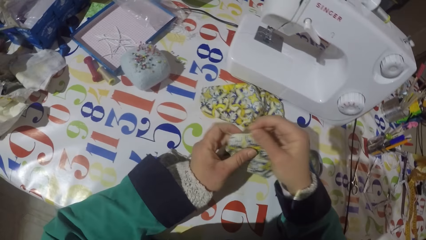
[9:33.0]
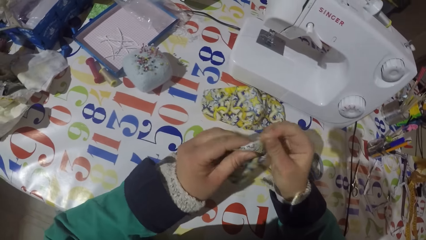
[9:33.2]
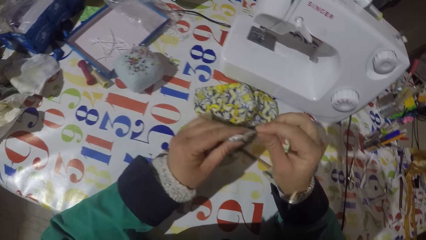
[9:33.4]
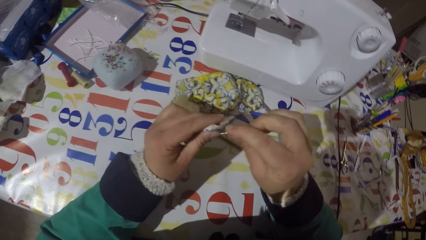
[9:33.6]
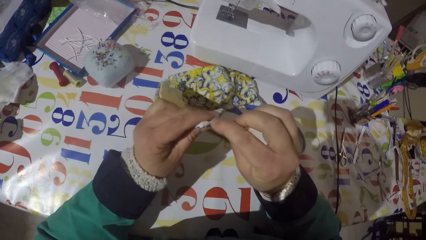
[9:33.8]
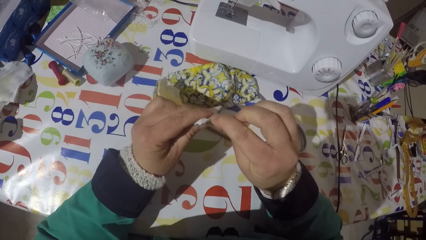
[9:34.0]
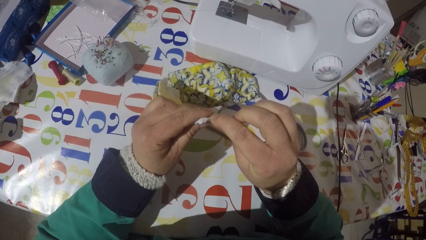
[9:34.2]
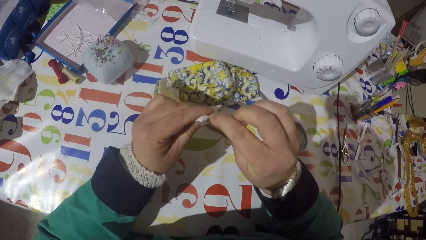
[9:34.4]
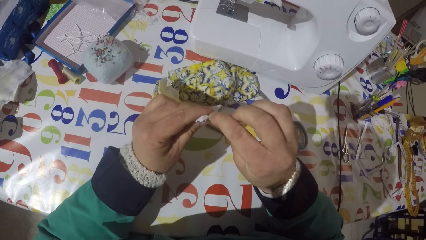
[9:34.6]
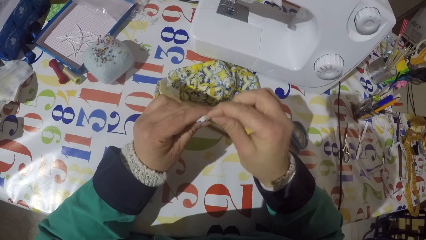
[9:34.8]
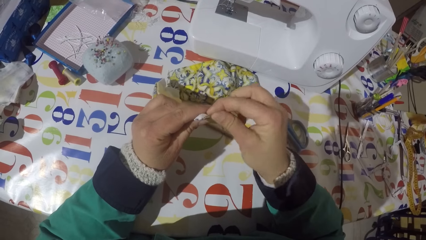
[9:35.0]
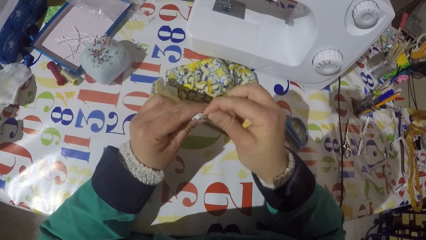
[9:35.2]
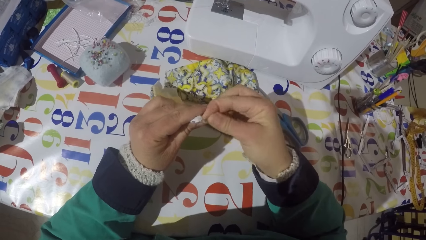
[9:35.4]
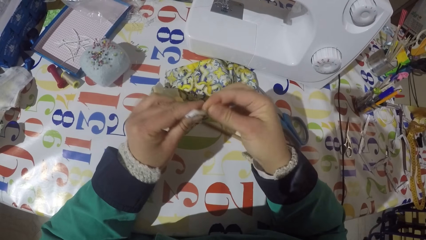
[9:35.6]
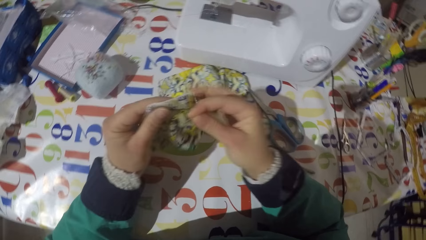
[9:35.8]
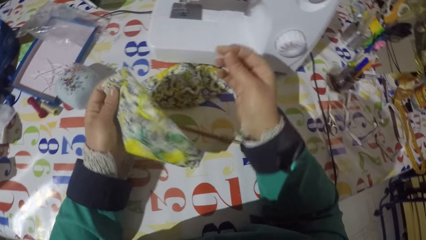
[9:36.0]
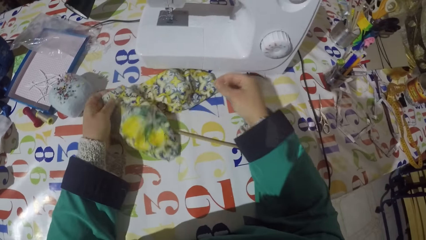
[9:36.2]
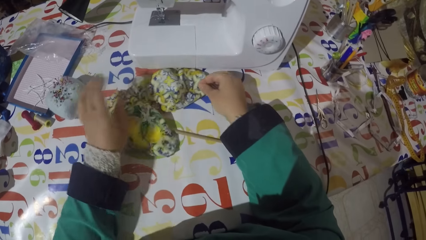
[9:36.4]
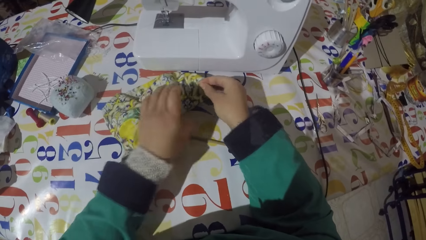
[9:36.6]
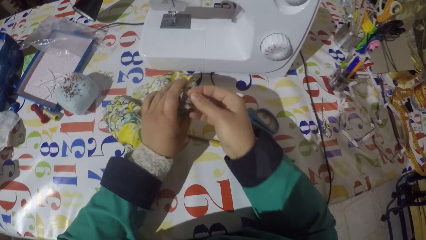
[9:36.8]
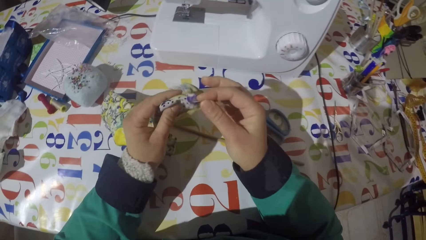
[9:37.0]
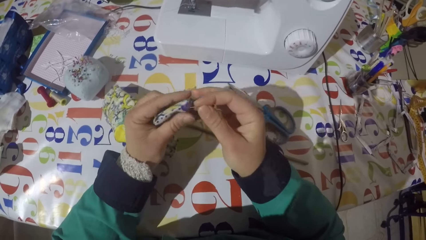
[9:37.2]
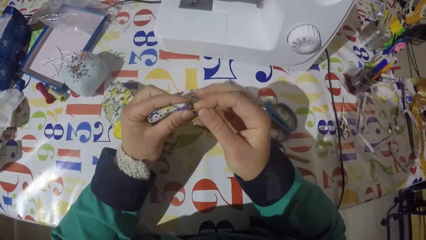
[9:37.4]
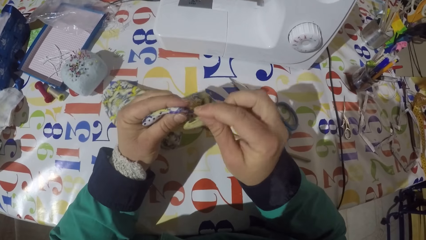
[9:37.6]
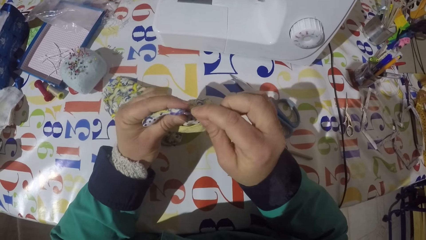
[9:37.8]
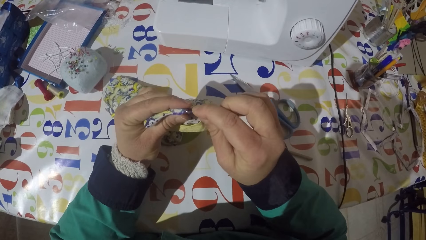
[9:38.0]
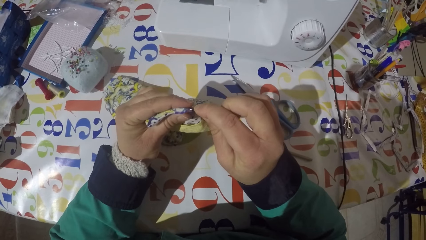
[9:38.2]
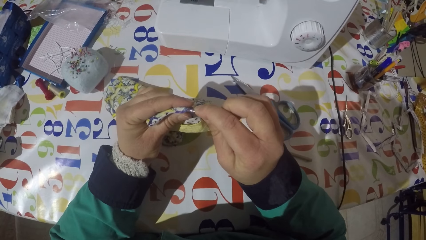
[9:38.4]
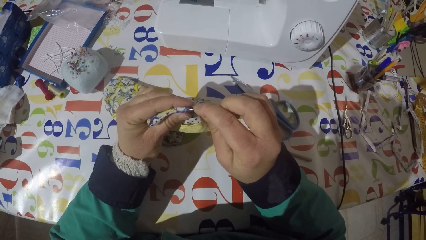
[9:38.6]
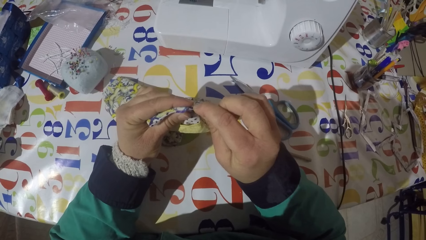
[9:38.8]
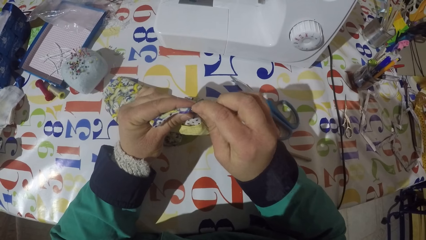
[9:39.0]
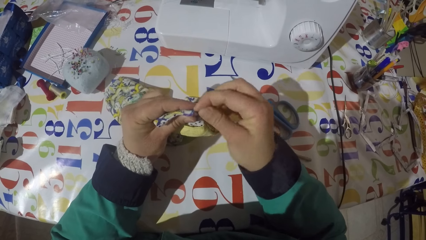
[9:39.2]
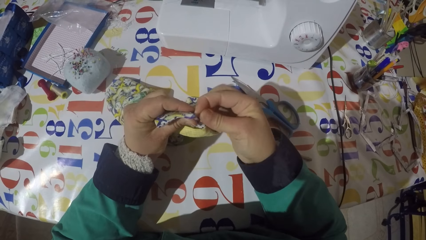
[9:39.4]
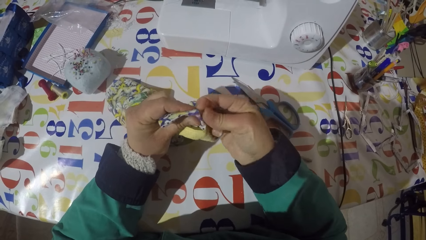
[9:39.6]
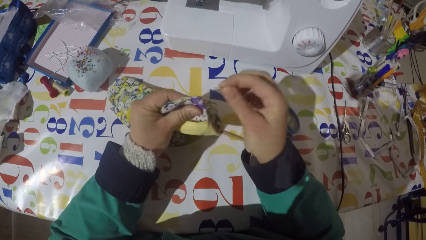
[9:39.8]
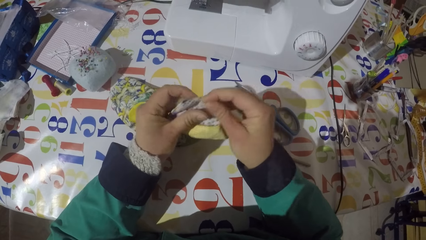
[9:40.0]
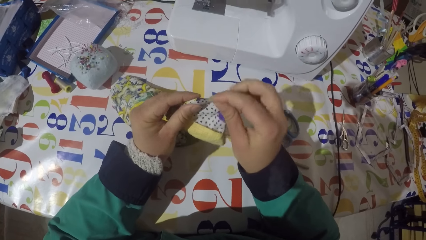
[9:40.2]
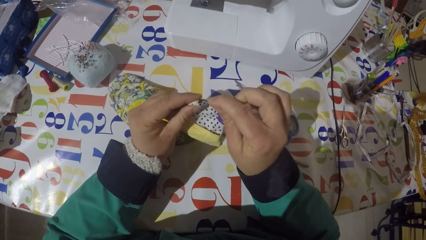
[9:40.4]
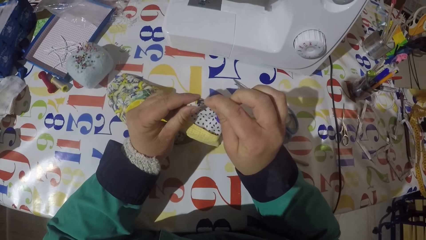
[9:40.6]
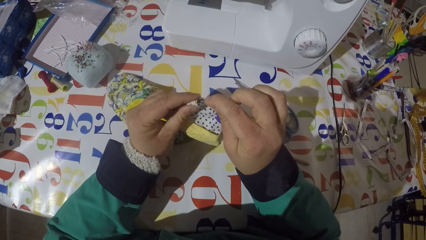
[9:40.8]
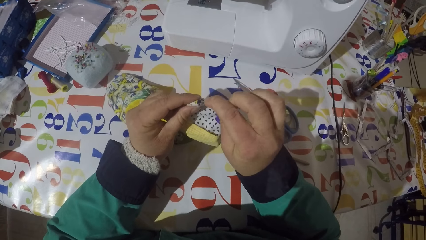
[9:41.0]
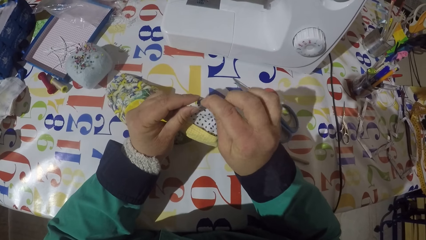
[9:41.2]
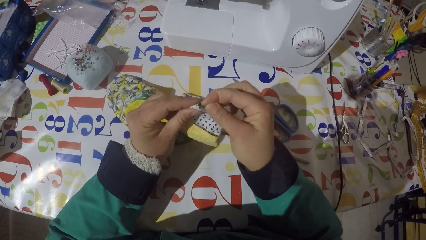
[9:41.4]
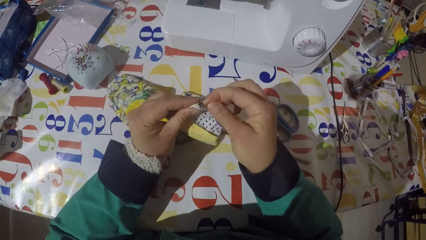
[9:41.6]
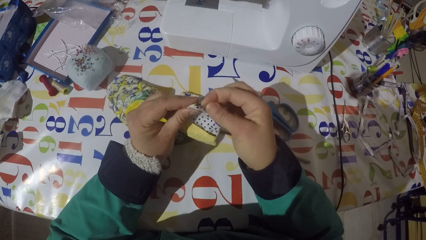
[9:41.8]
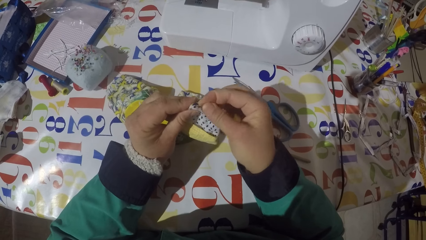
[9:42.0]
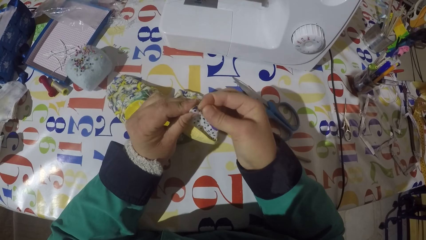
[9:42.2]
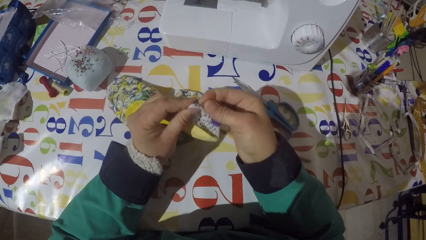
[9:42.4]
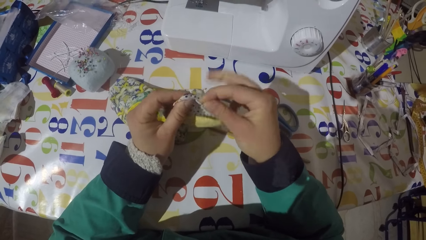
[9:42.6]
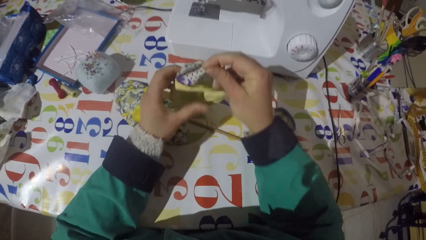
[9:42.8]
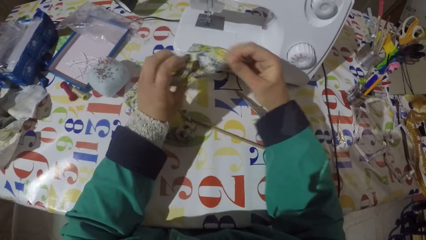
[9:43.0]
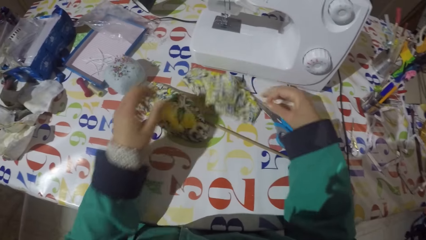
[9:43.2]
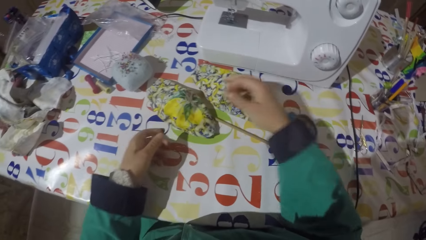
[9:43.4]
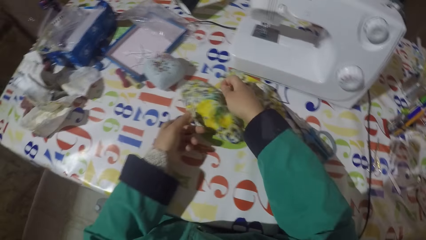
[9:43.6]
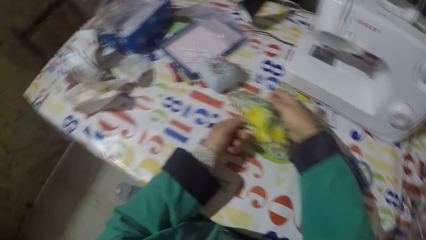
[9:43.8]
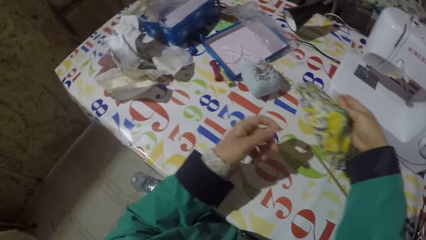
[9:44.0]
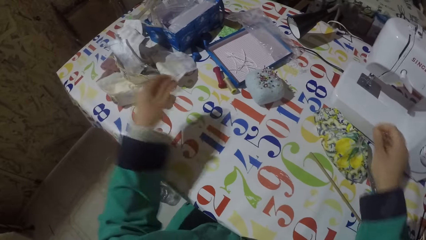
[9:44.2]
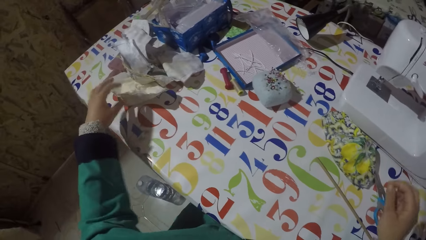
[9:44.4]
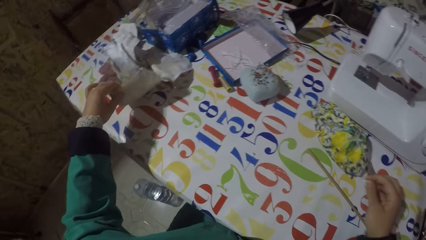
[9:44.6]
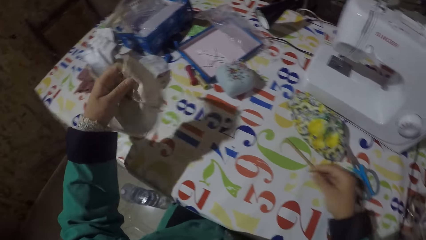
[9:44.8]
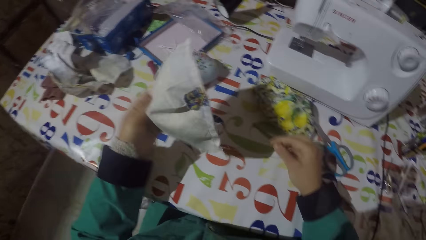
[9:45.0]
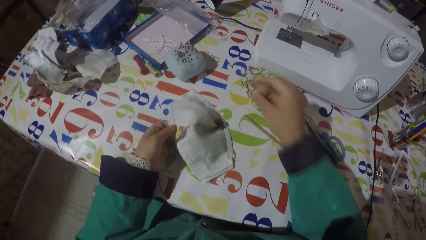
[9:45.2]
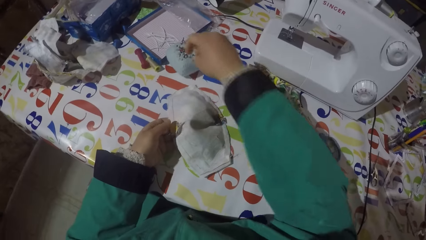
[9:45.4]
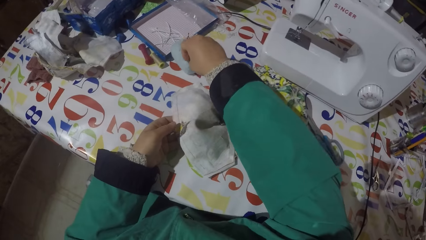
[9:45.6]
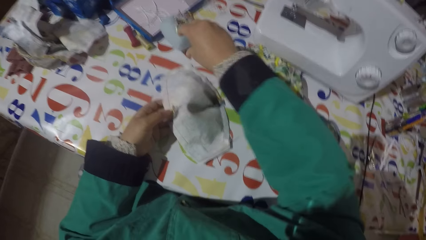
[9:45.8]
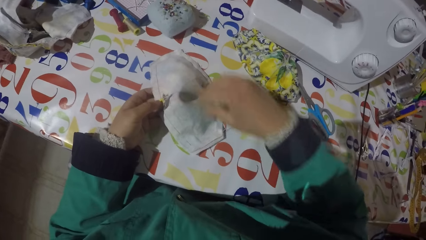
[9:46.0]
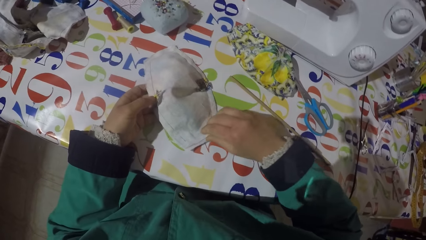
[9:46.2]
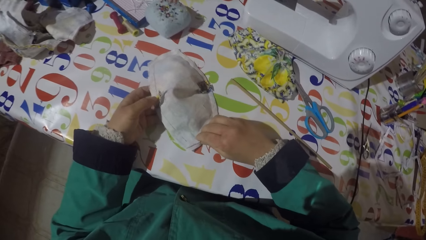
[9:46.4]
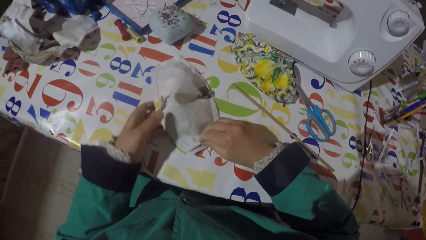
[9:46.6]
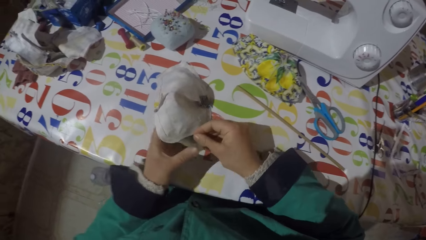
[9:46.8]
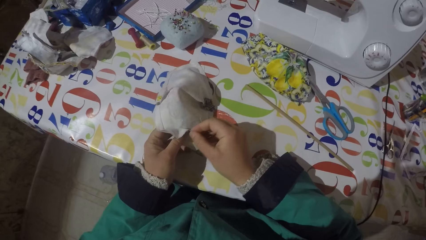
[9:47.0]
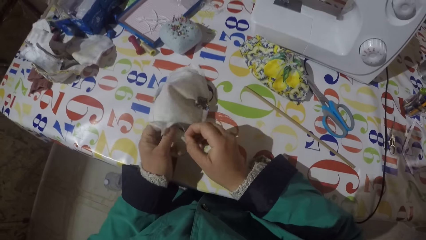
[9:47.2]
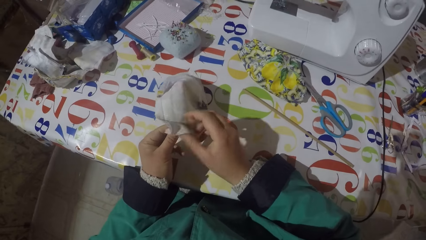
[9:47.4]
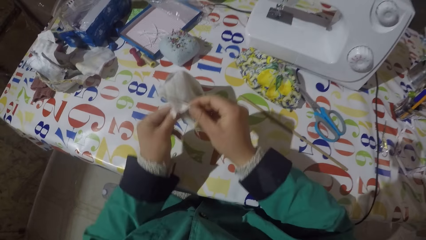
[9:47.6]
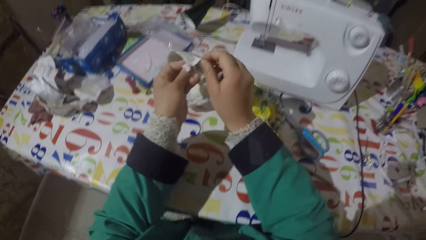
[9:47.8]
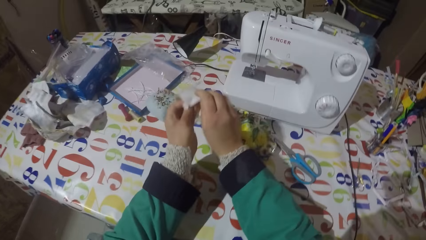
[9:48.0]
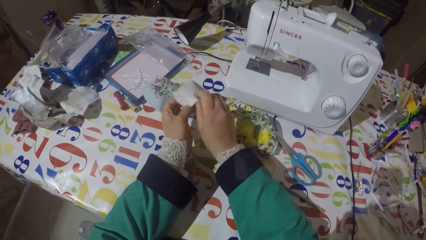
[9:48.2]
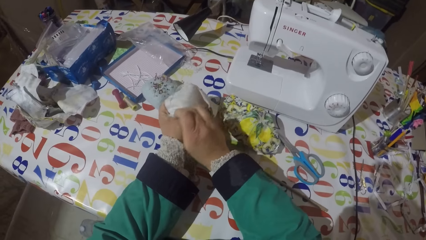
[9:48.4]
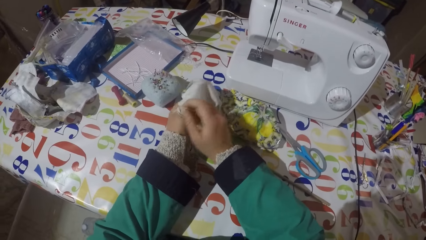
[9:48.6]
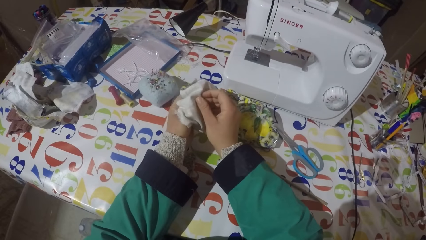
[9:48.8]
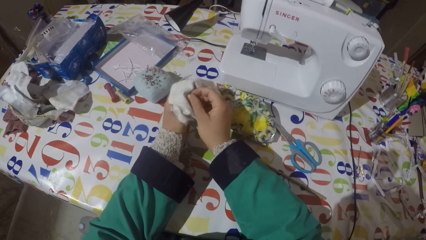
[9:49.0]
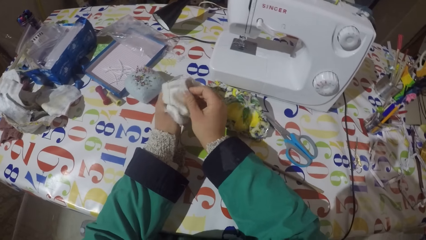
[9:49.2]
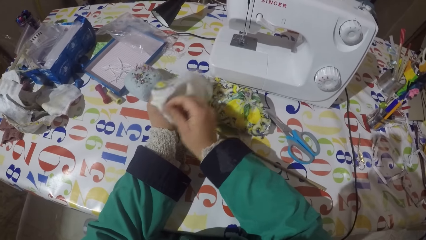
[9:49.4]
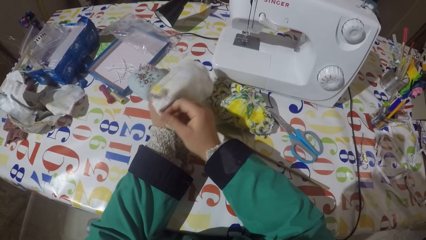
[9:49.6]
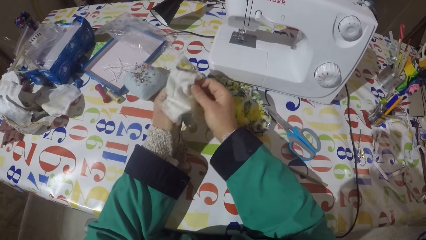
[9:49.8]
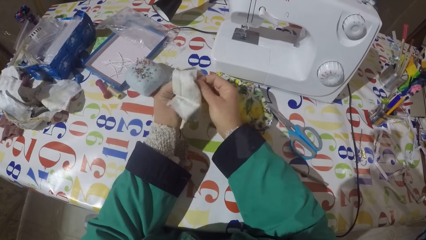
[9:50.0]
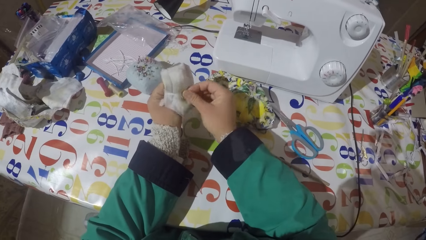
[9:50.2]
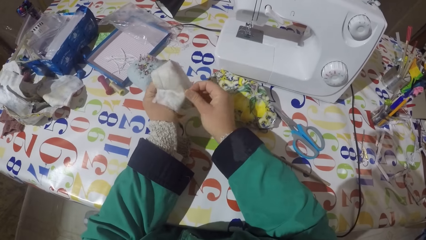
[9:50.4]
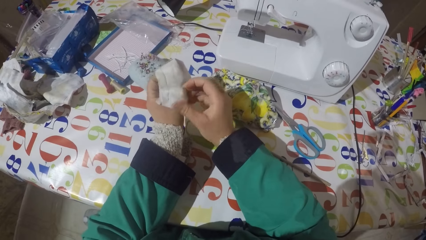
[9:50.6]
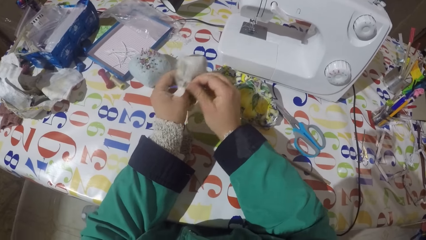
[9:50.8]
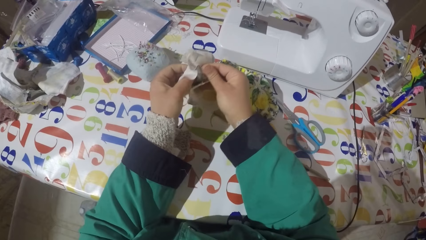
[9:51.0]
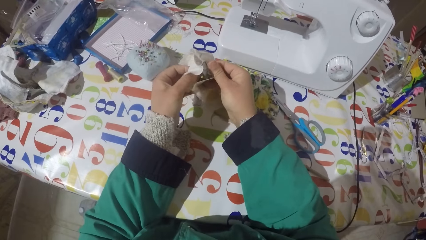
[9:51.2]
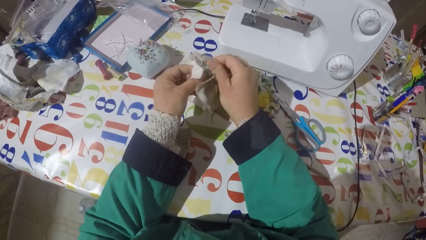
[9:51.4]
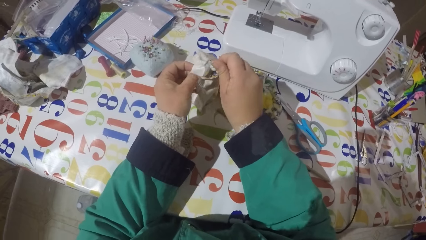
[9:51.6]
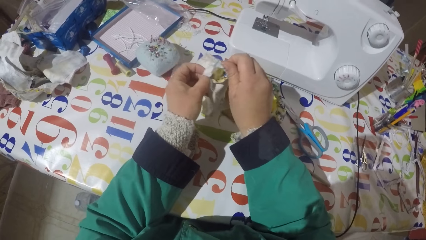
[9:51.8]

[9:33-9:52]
The camera wearer moves the piece of garment. They jab the piece of garment with the pin. They hold the pin. They put the piece of garment on the table. They hold the pin again. They pick up another piece of garment or cloth from the table. They straighten the edges of the piece of cloth with the pin. They jab the piece of garment with the pin. They put the piece of garment on the table. They hold the pin. They pick up a piece of garment from the table and put the piece of garment on the table. They hold the pin. They pick up another piece of garment from the table and put the piece of garment on the table. They hold the piece of cloth. They pin the pin on the sponge. They turn the cloth inside out. They lift the piece of garment from the table. They unfold the piece of garment.
